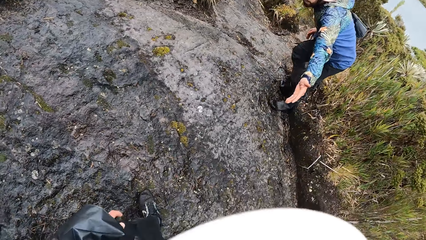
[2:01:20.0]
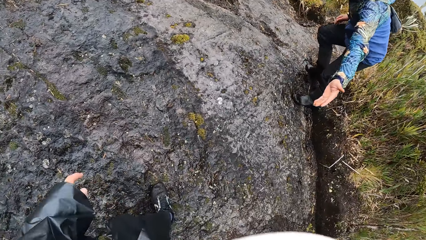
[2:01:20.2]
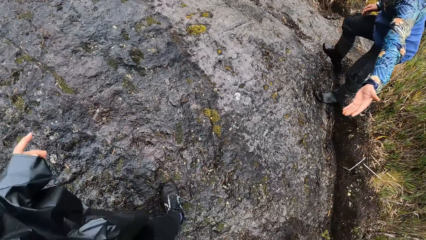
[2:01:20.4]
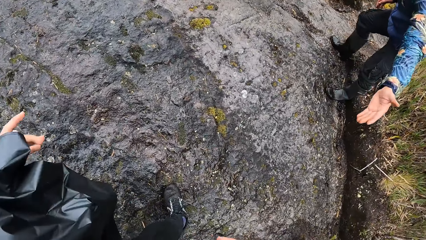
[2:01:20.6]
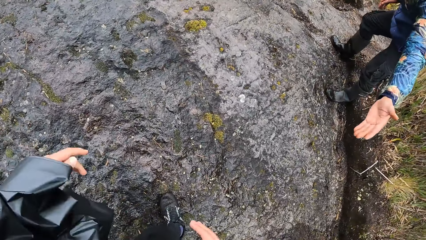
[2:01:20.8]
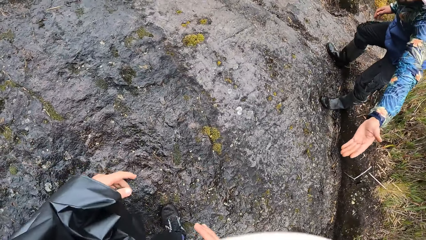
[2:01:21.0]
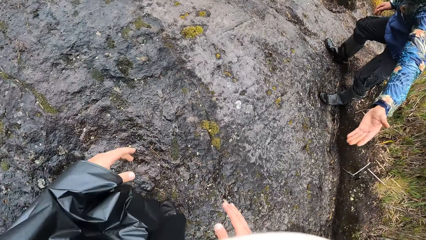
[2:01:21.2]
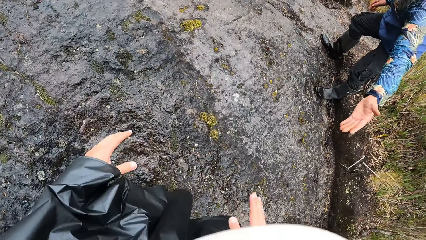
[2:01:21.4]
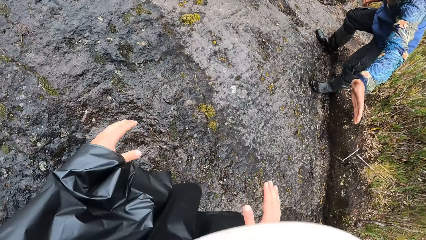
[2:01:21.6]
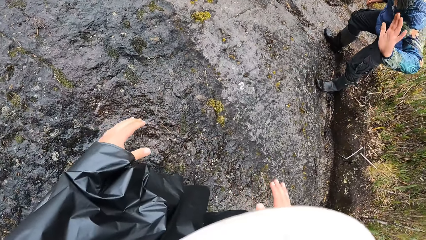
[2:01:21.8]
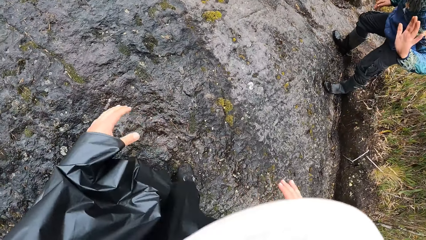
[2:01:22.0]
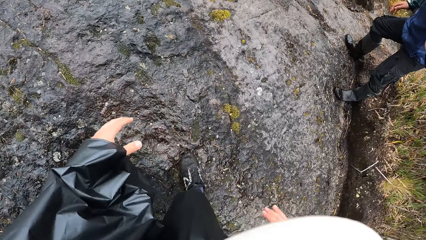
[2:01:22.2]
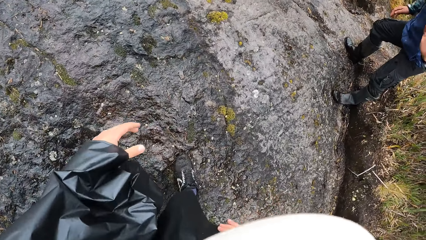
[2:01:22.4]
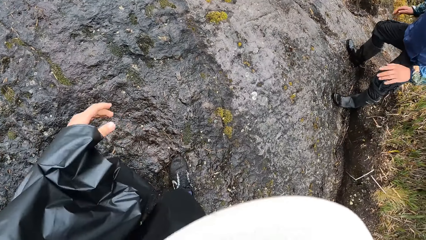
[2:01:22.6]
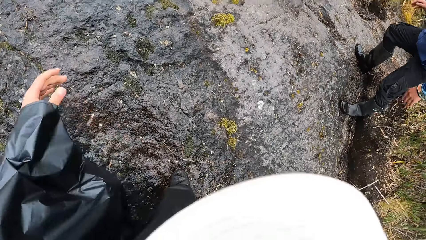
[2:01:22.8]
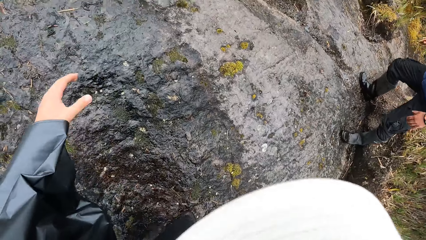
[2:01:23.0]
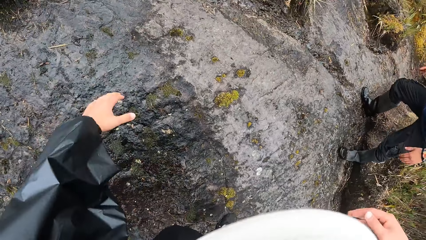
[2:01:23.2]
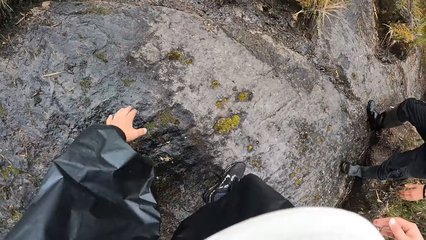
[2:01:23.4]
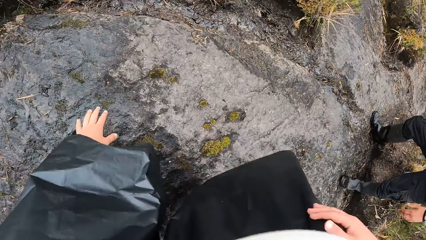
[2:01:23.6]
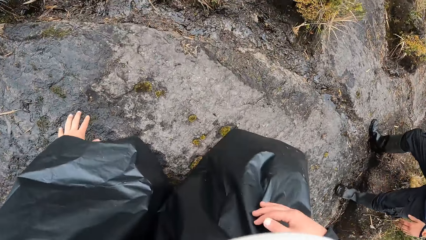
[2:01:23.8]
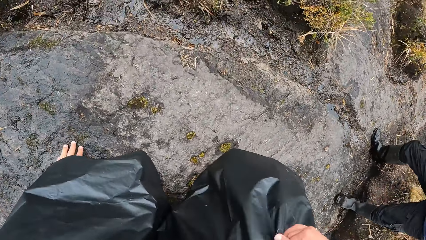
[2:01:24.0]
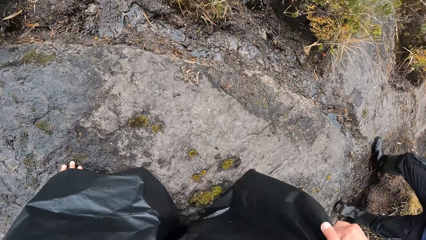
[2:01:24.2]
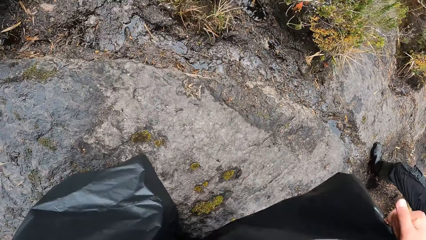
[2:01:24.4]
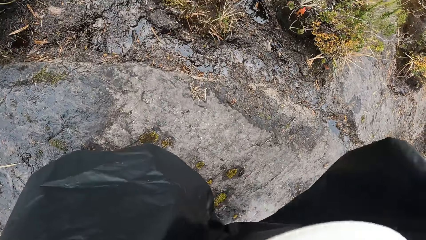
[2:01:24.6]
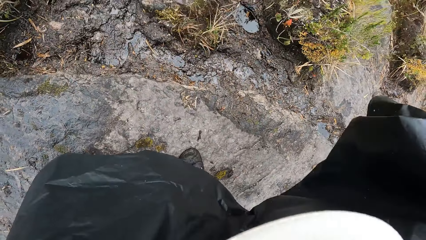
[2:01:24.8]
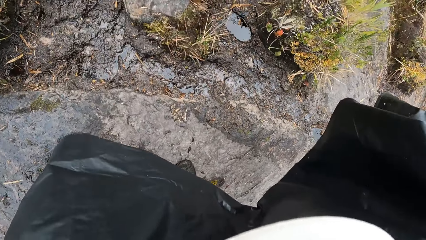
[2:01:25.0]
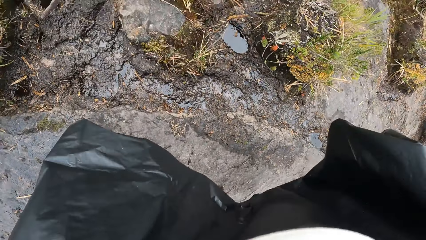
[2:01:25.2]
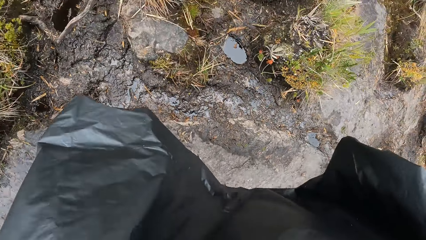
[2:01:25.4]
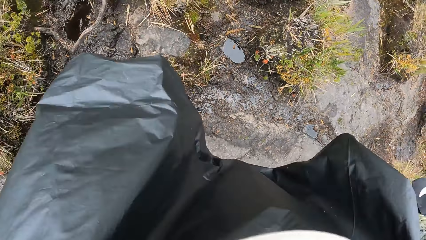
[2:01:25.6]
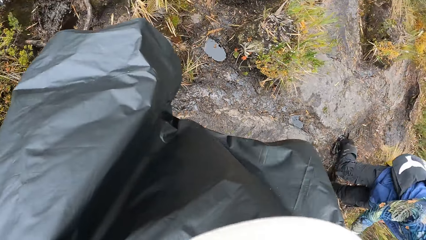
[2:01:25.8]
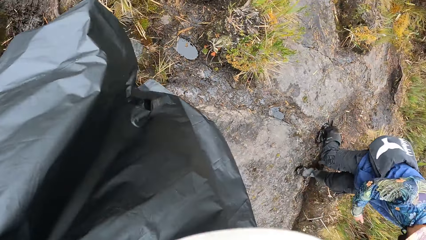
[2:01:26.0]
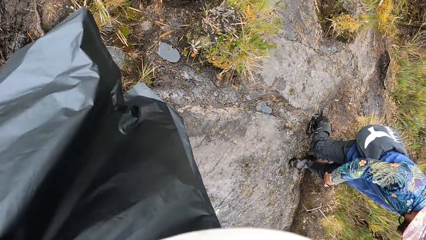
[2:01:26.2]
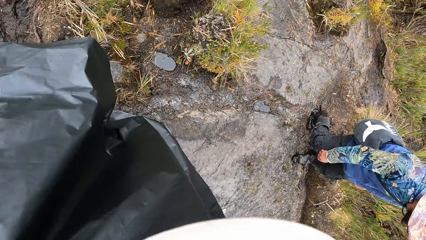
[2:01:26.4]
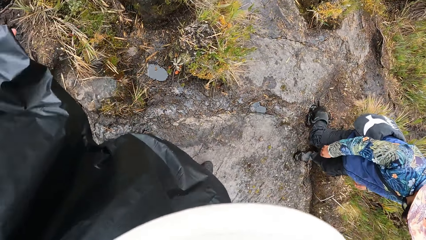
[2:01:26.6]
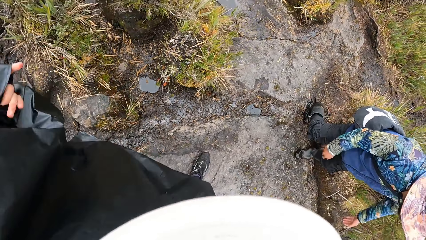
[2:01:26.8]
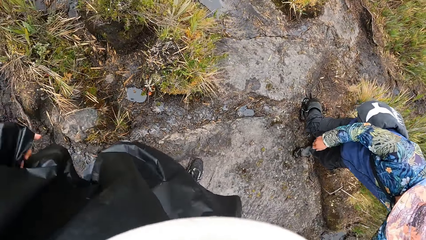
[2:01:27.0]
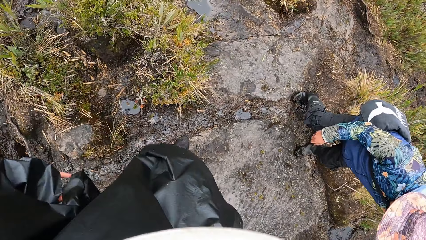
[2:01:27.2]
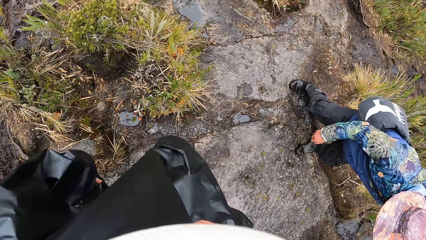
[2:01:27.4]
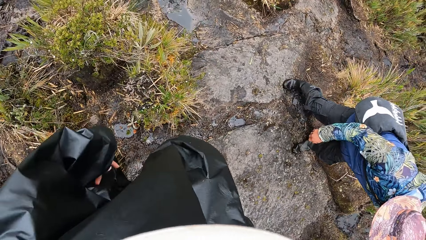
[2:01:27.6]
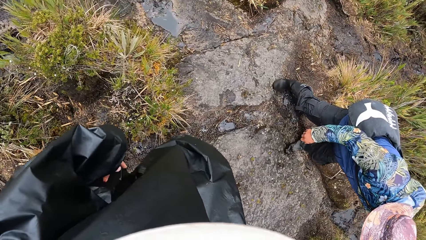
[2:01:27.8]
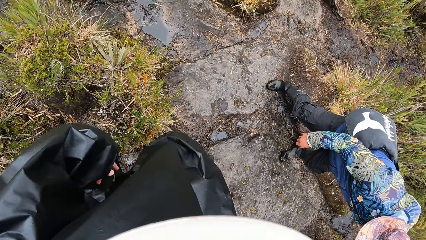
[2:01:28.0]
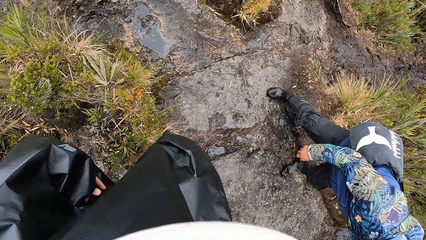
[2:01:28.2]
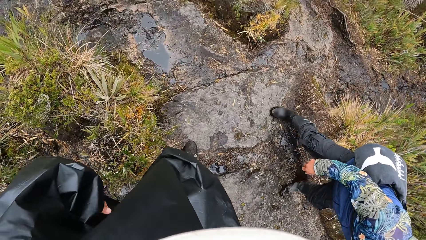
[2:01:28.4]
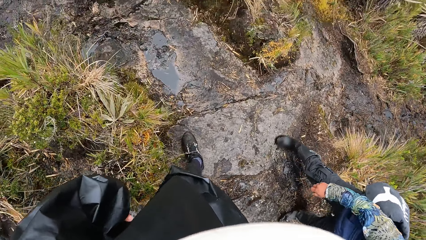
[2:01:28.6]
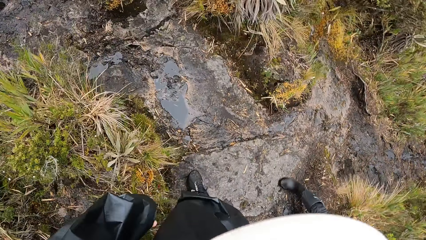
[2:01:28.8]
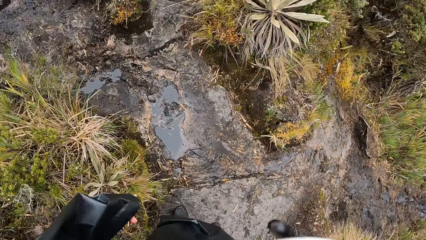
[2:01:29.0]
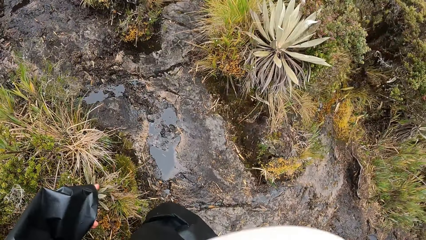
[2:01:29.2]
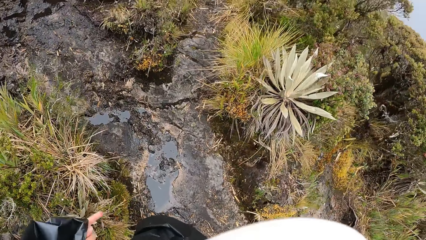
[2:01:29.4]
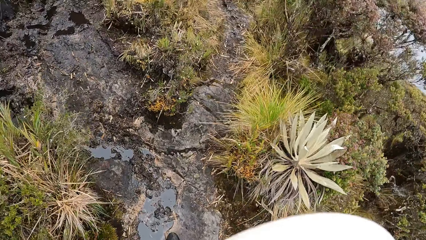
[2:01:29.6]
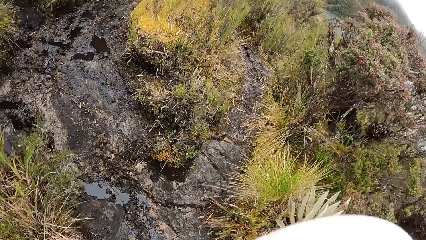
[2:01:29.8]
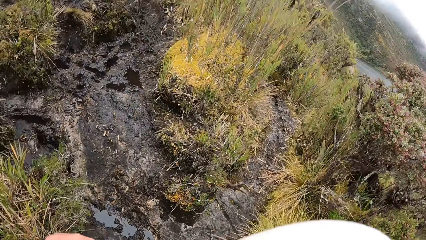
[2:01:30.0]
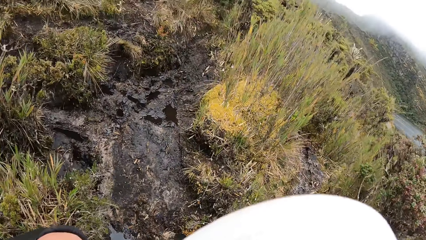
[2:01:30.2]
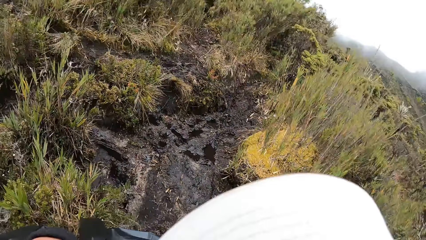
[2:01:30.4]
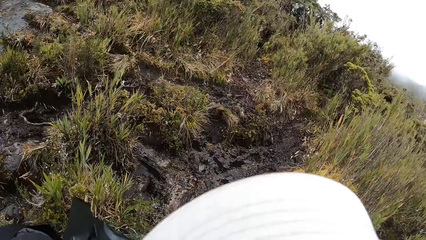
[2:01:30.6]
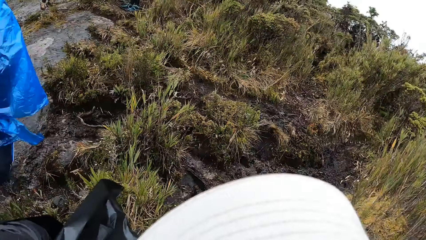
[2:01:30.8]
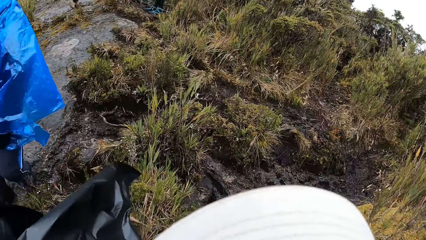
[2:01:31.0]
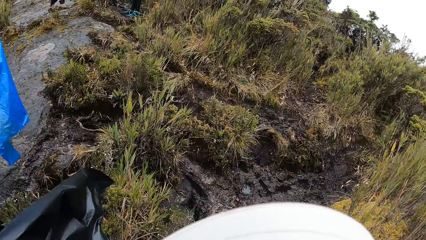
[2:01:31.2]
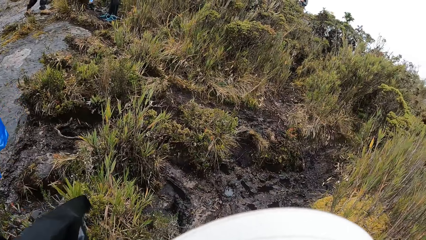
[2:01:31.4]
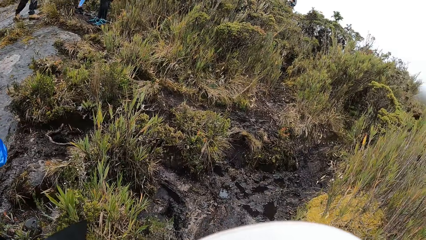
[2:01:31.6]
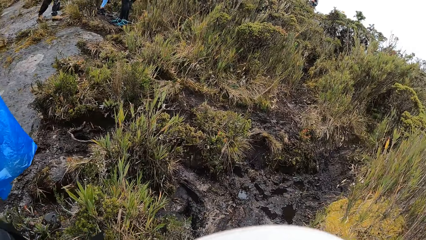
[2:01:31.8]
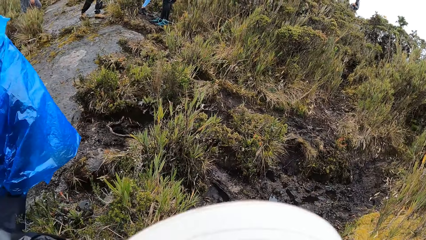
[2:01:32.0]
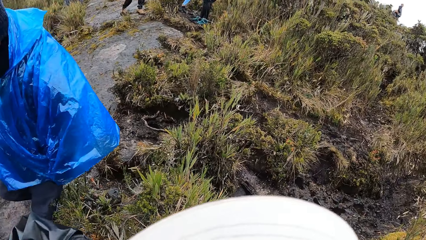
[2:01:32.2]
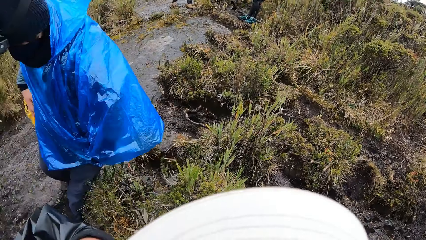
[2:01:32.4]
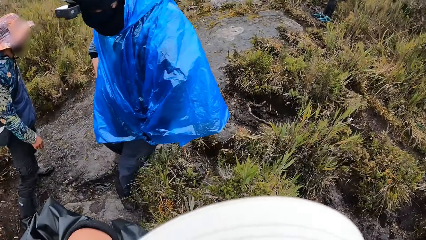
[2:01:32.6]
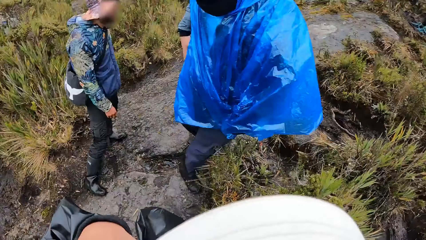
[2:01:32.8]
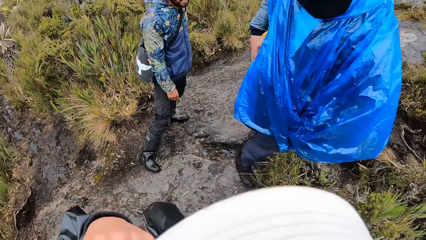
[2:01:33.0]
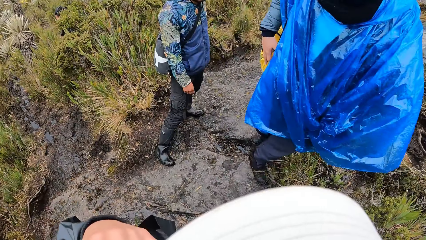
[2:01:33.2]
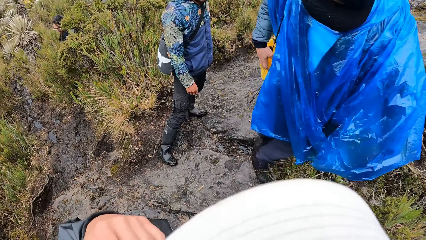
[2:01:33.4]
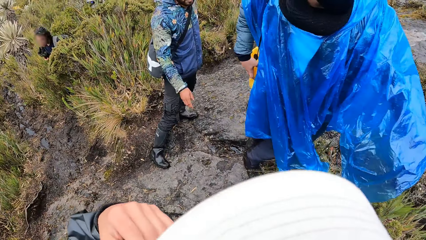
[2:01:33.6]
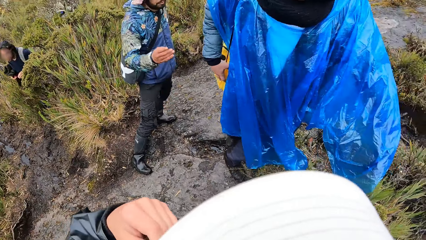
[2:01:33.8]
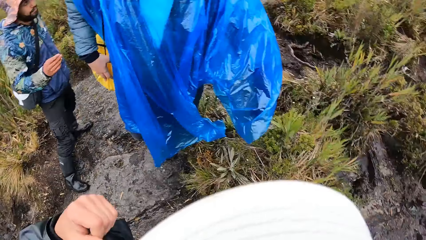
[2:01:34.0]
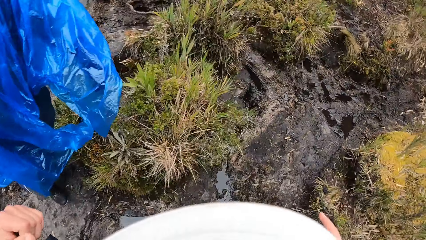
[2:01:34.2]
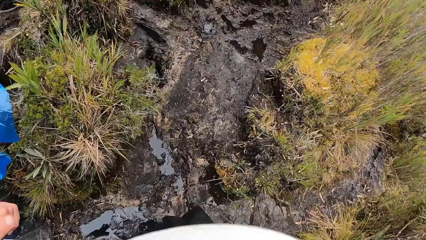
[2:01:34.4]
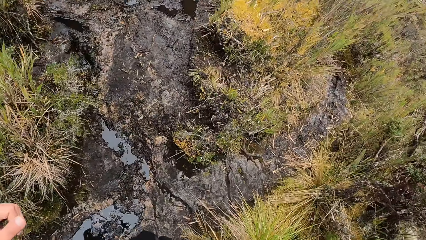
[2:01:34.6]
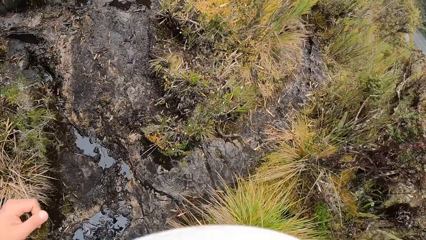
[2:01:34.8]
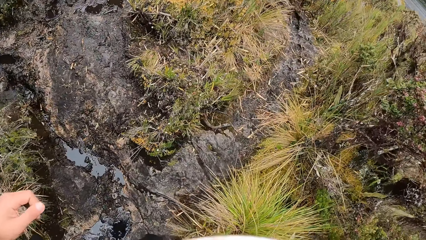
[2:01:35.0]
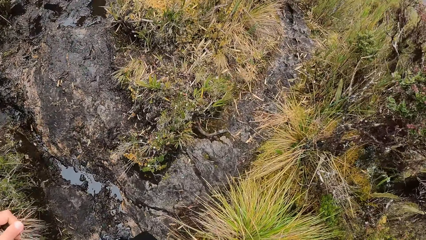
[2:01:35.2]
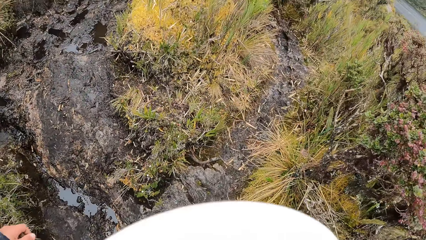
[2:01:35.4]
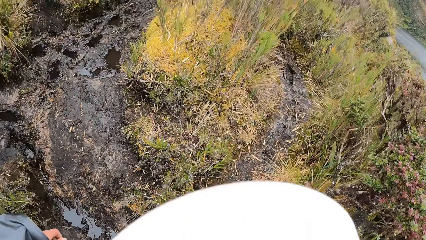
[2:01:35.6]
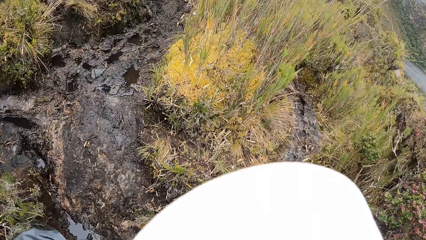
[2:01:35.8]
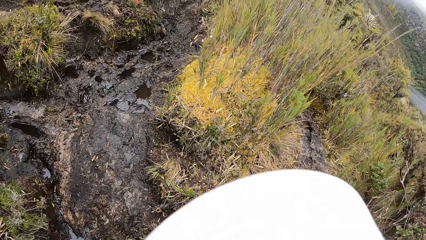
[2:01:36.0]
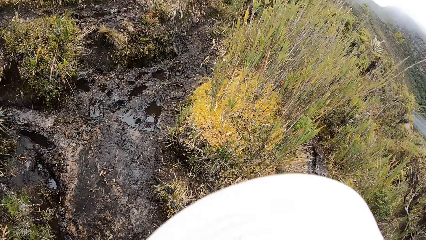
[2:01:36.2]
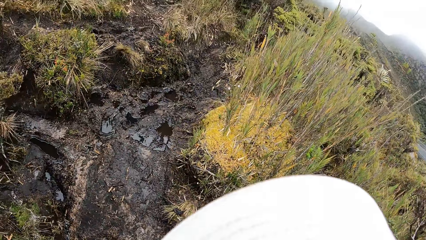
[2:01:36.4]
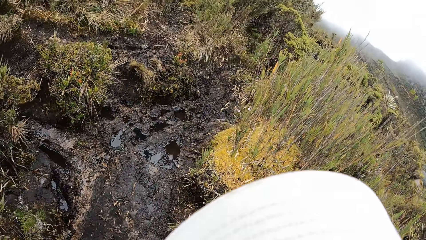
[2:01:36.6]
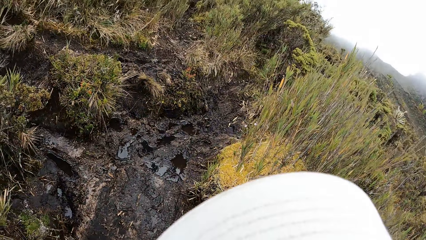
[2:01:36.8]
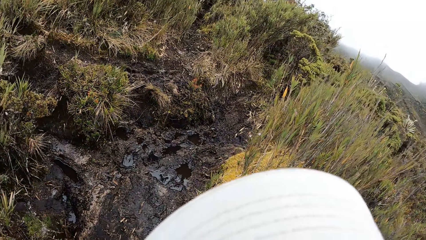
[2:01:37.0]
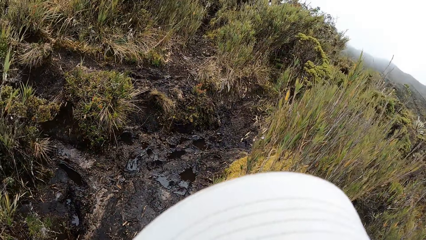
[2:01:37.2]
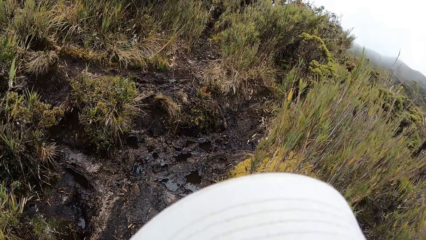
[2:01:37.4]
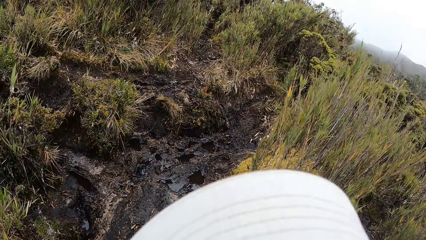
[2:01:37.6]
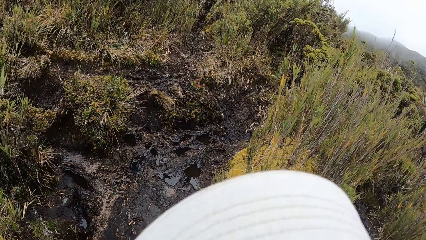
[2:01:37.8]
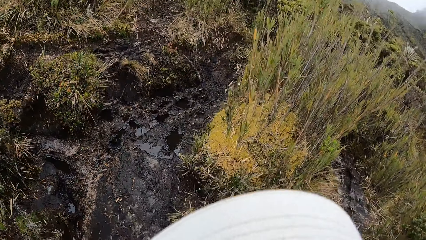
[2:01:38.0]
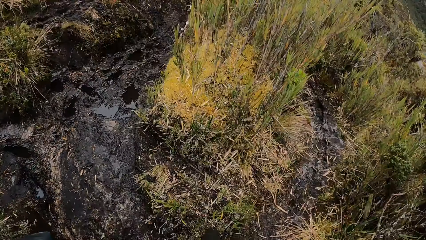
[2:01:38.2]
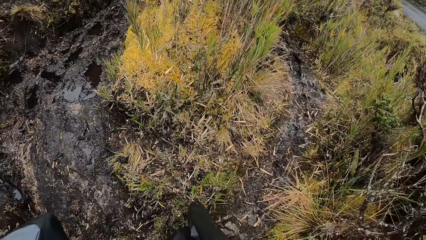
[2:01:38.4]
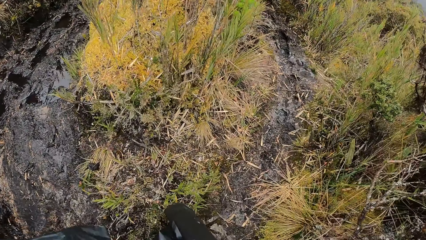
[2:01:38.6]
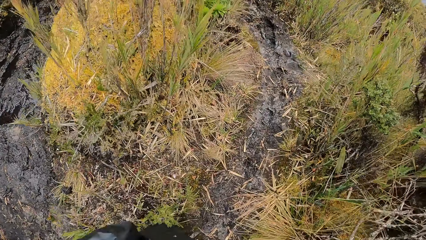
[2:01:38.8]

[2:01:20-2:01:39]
The man reaches out with his left hand towards the camera wearer. The man waves at the camera wearer. The camera wearer walks to a rocky path in the forest. They climb the rock and walk on the rock. The man interacts with the woman. He interacts with the camera wearer. The camera wearer turns round and walks through a muddy path in the forest.
